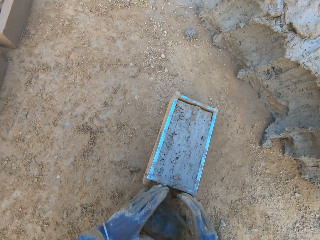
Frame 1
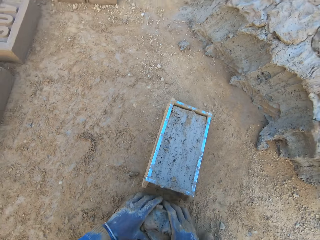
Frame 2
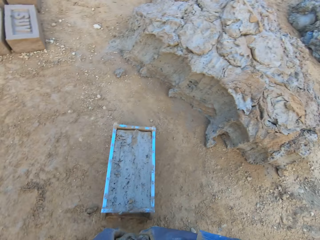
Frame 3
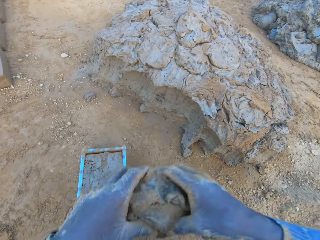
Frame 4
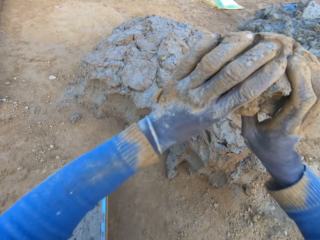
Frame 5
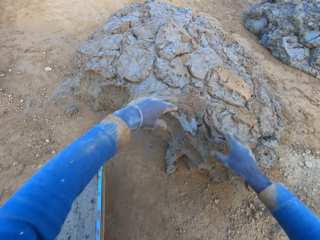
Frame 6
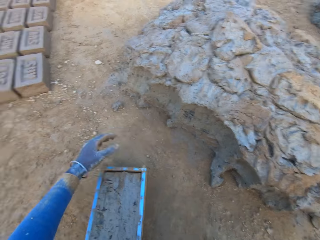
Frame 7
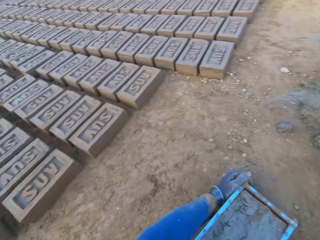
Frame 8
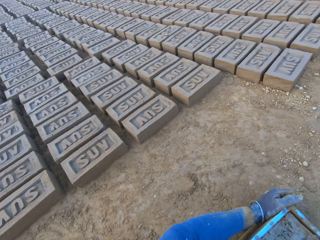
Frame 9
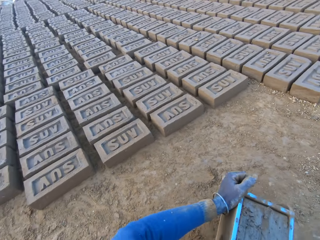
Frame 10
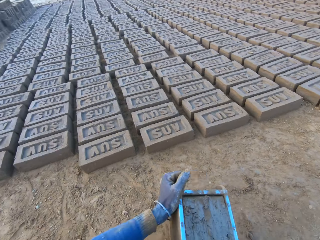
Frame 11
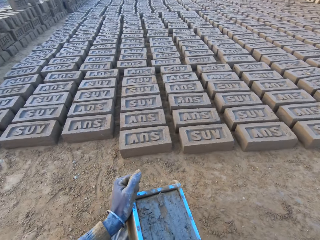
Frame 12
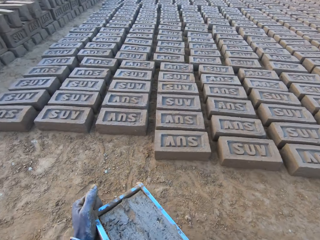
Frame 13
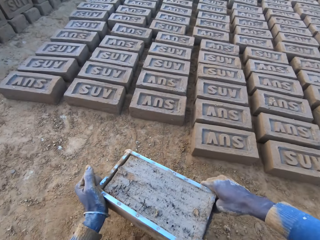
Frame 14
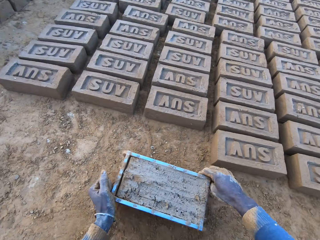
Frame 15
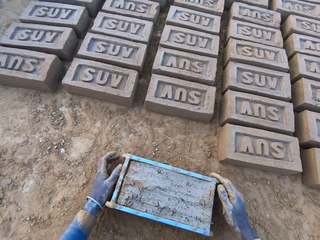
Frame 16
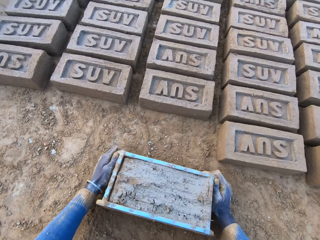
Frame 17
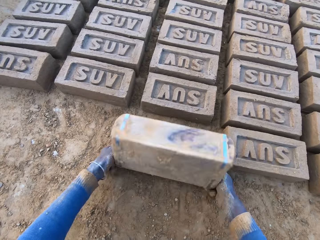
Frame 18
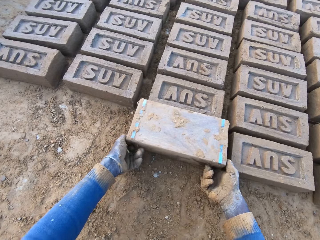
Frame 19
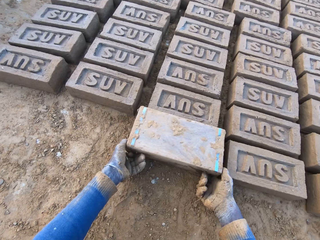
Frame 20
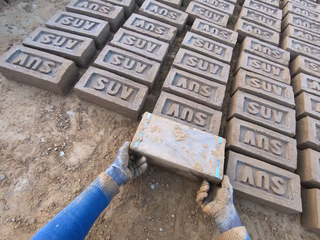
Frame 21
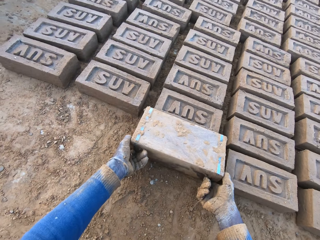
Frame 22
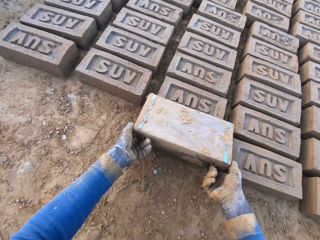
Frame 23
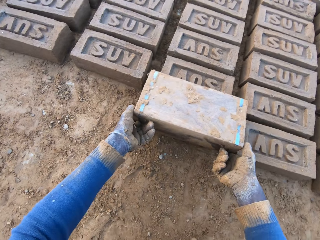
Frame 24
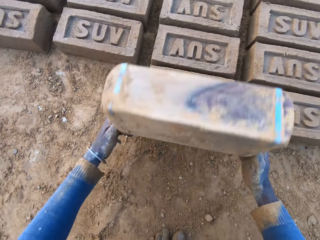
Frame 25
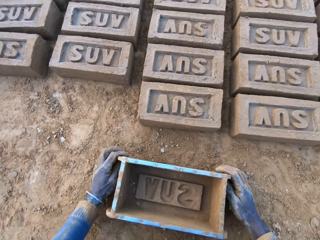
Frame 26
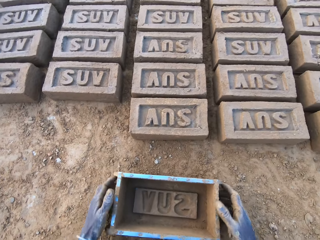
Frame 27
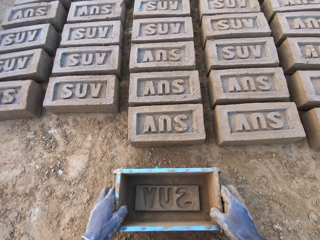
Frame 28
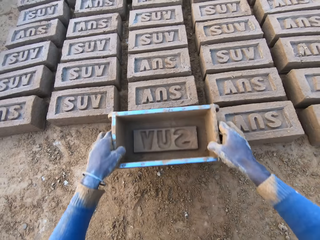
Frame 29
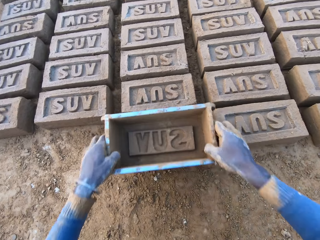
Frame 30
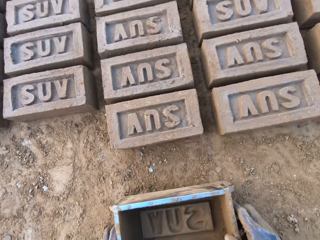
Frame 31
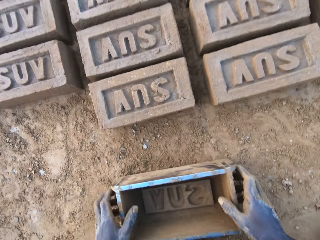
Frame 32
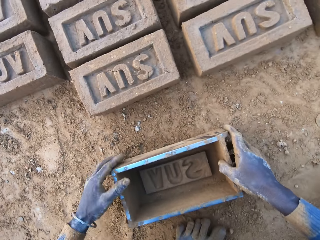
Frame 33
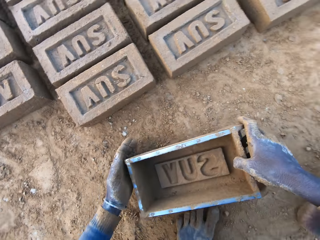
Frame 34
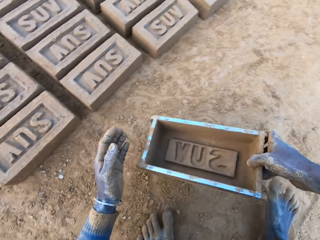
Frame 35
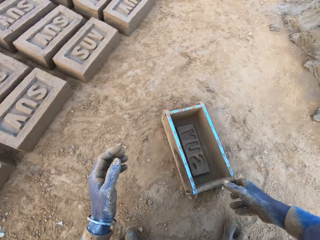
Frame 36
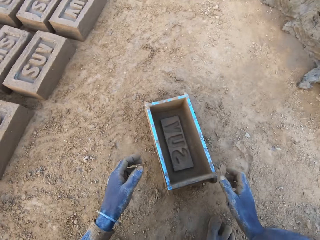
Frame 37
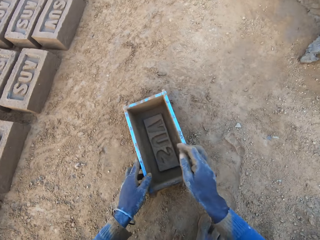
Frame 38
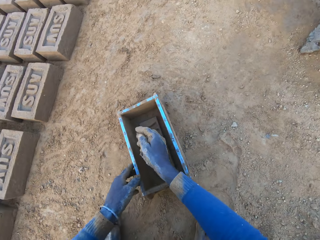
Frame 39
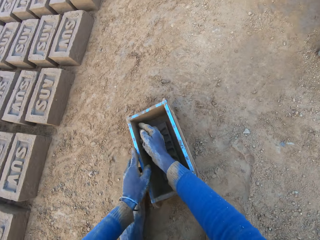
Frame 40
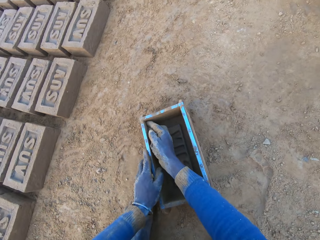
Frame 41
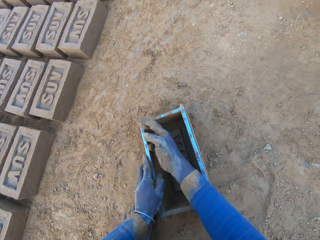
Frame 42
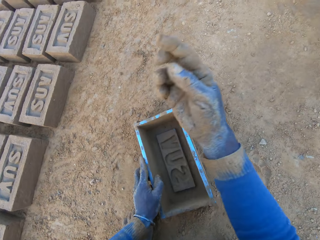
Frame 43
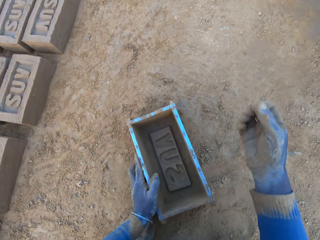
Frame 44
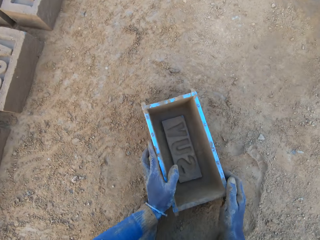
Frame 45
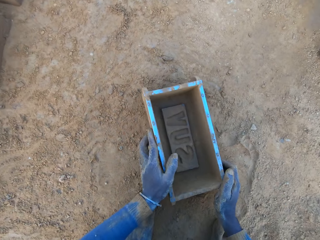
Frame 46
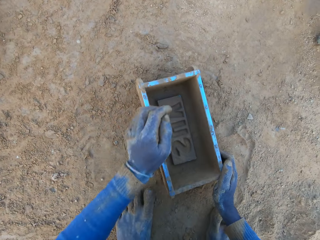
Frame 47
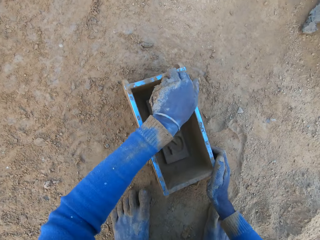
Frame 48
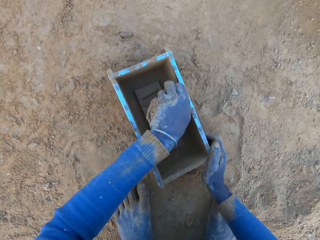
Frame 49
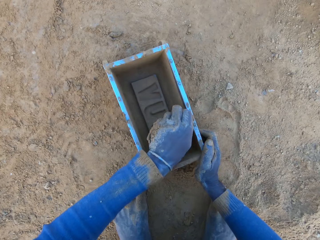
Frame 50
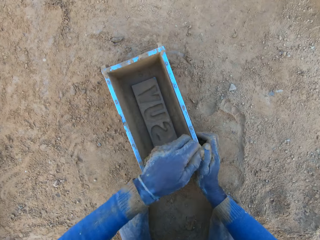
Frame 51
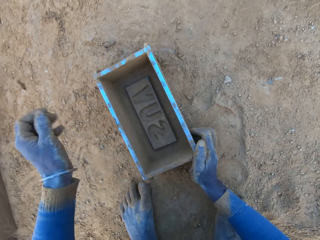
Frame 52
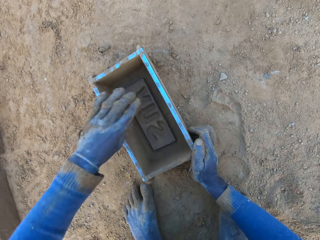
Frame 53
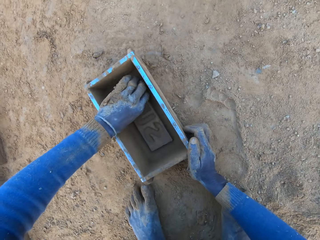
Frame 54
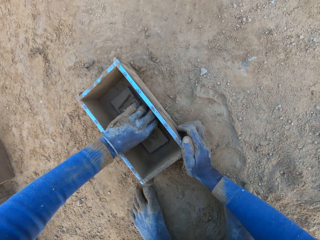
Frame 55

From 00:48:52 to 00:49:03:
The camera wearer removes the excess concrete from the iron brick mold. He drops the excess concrete on the heap of concrete on the ground. He carries the iron brick mold from the ground with his two hands. He drops the iron brick mold on the ground beside other bricks. He puts the brick aside. He turns the iron brick mold on the ground. He drops the iron brick mold on the ground. He hits the brick with the iron brick mold in his hands. He removes the concrete from the iron brick mold with his two hands.

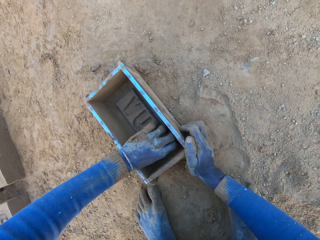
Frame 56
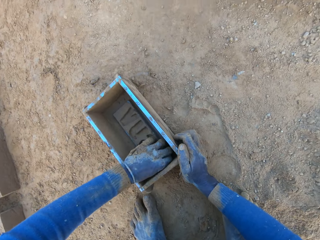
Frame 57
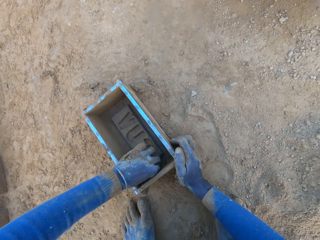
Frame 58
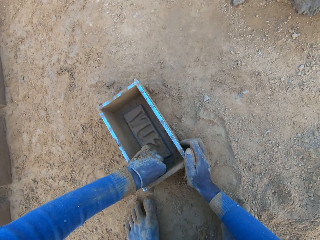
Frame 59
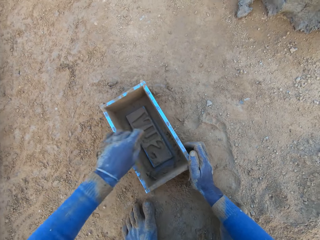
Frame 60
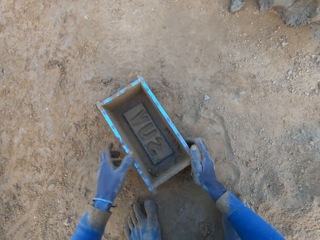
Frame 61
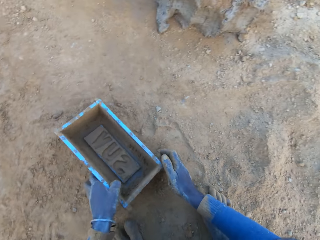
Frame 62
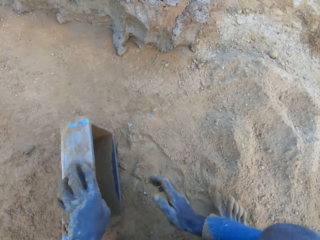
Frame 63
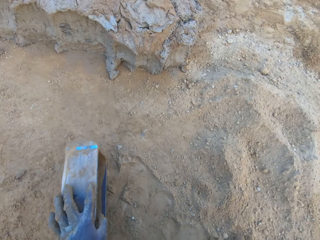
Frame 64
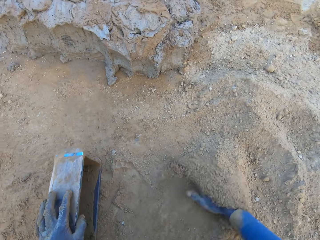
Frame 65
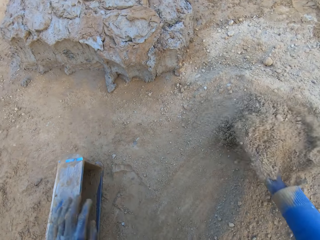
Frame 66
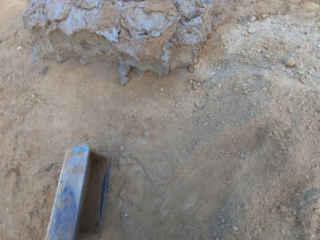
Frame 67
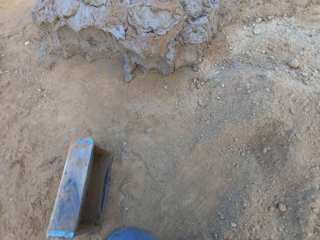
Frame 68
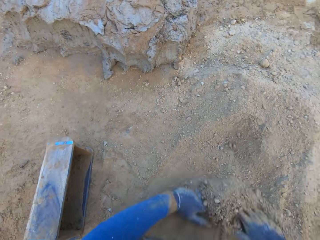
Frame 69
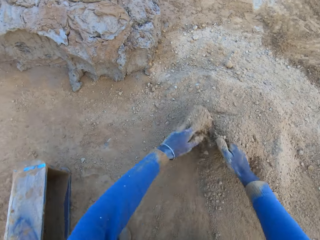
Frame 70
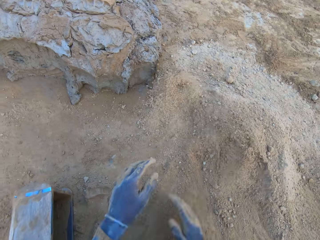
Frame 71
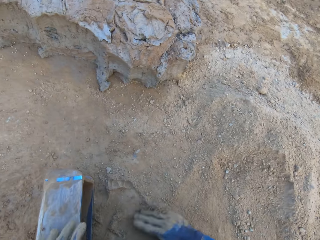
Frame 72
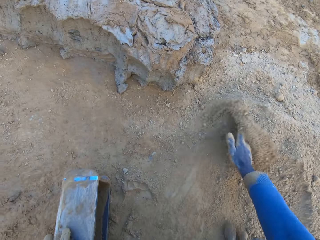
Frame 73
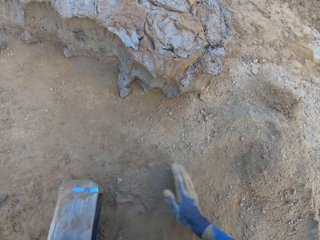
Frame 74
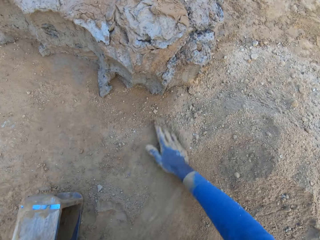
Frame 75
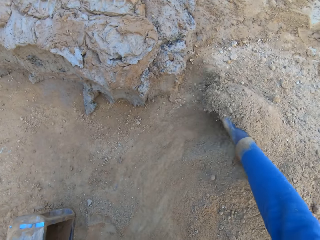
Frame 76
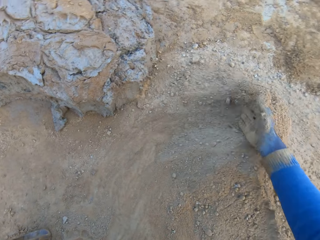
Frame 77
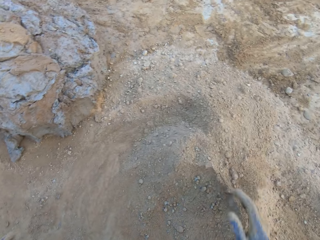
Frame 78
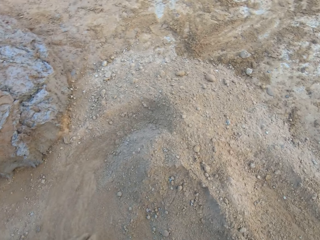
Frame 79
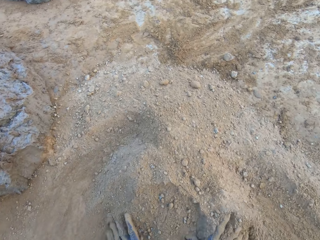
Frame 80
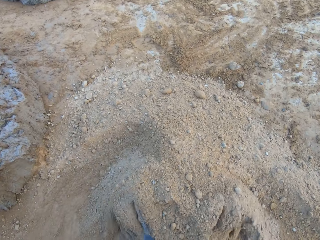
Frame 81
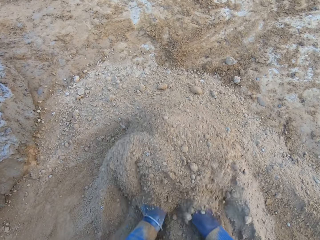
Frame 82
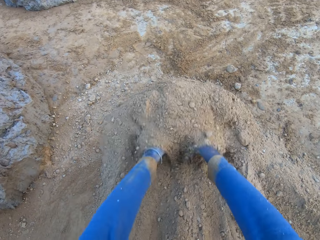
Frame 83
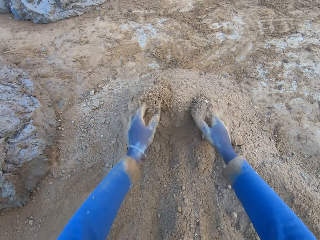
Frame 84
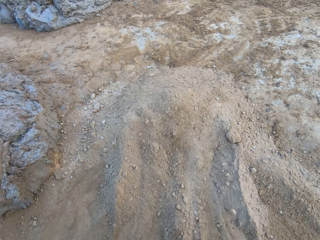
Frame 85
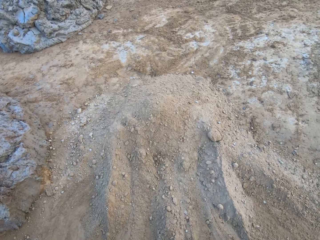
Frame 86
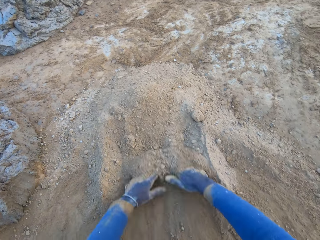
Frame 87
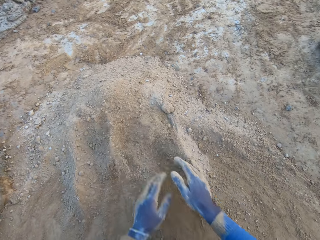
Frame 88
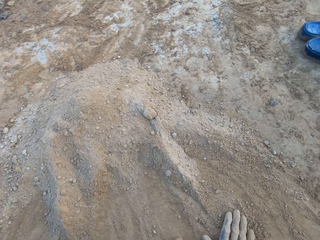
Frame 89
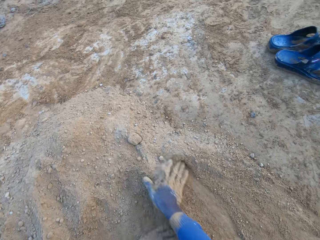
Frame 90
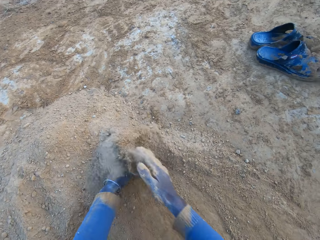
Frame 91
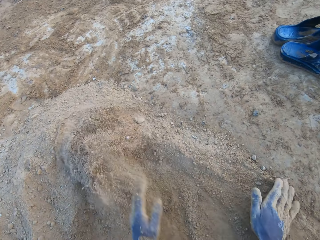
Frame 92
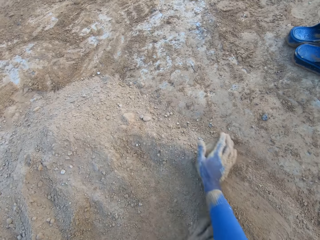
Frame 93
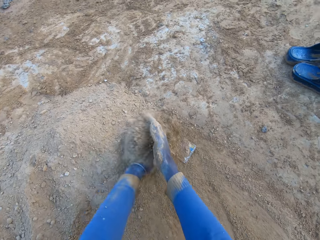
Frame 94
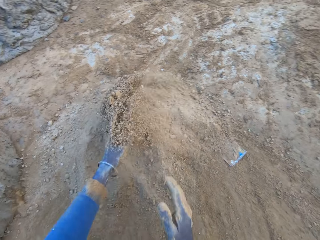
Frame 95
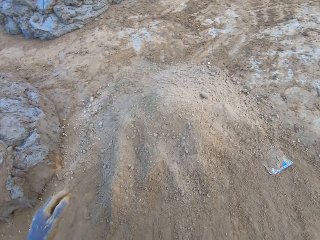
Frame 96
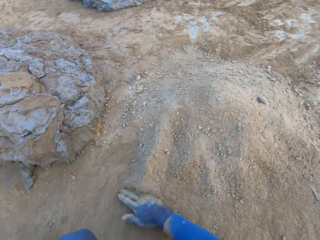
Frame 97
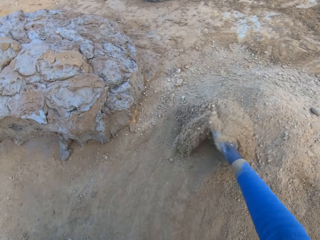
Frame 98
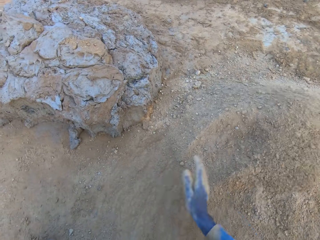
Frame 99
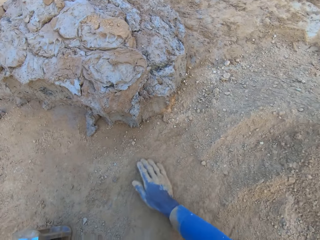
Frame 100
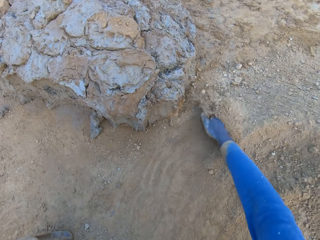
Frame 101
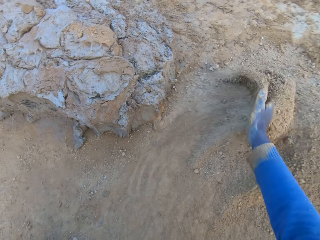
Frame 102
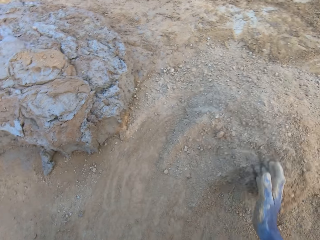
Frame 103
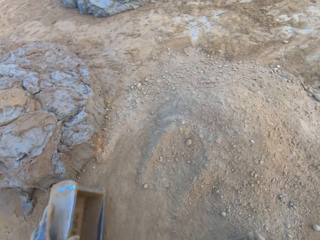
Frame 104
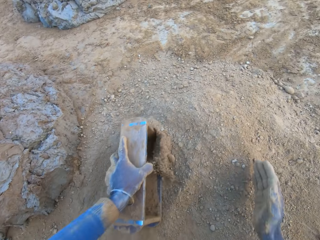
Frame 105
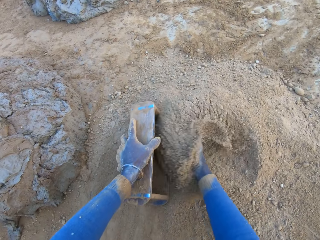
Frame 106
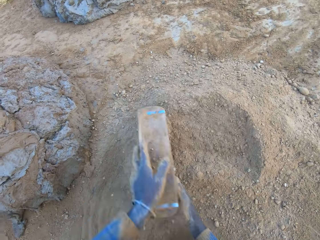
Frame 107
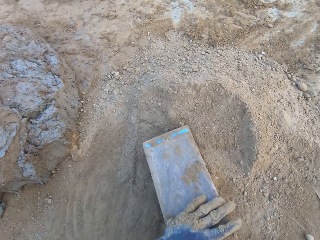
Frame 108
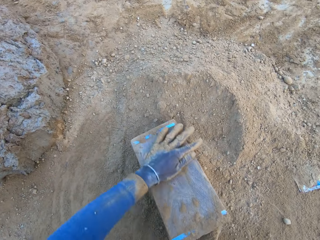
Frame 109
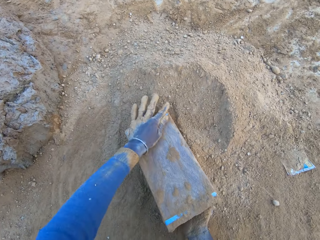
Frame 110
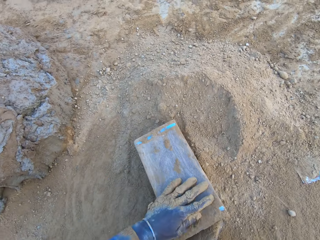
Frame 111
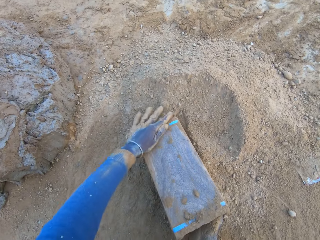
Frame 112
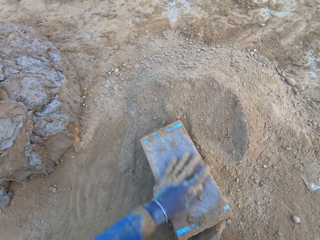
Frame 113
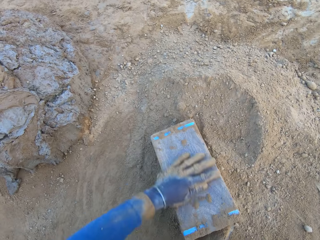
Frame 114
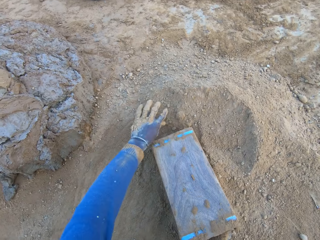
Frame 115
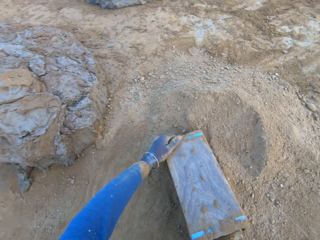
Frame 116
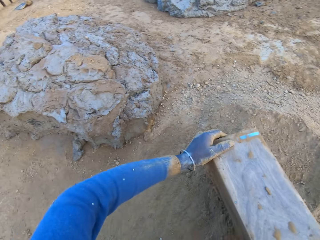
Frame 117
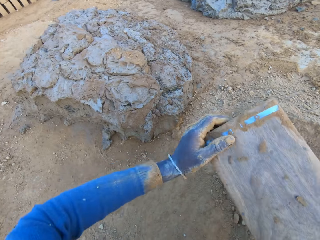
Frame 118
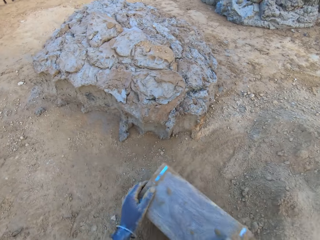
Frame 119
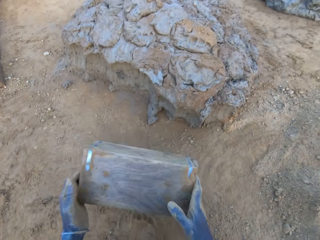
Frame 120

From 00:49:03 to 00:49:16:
The camera wearer gathers sand on the ground with his hands. He spreads soil with his hands. He scoops the soil. He pours the sand from the ground into the iron brick mold. He wipes the bottom of the iron brick mold with his left hand.
